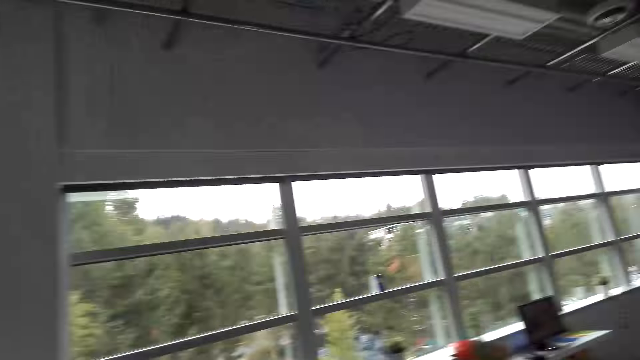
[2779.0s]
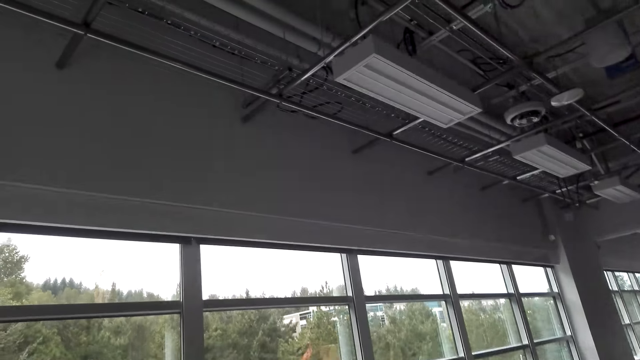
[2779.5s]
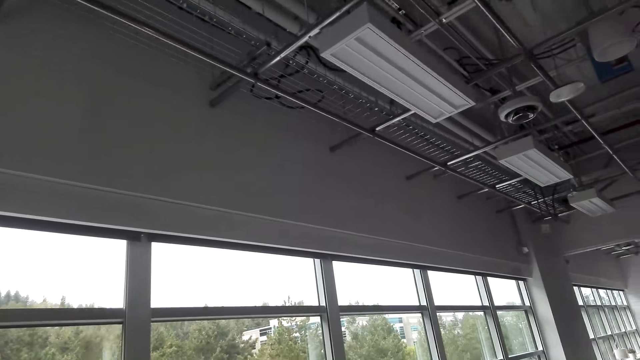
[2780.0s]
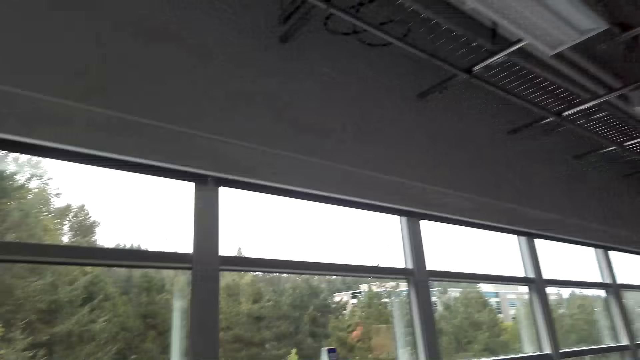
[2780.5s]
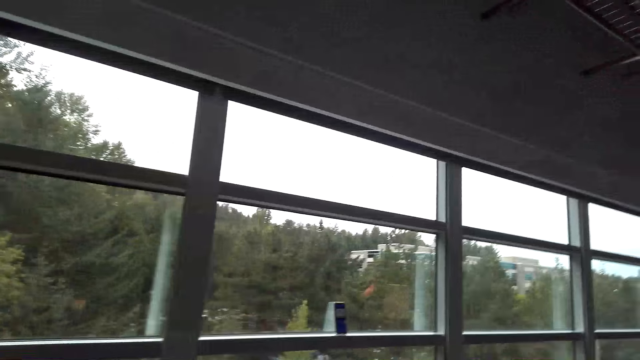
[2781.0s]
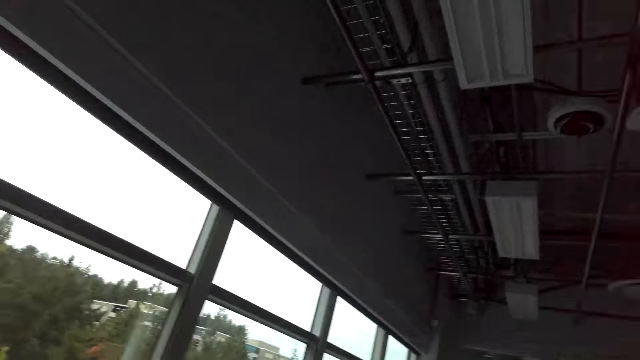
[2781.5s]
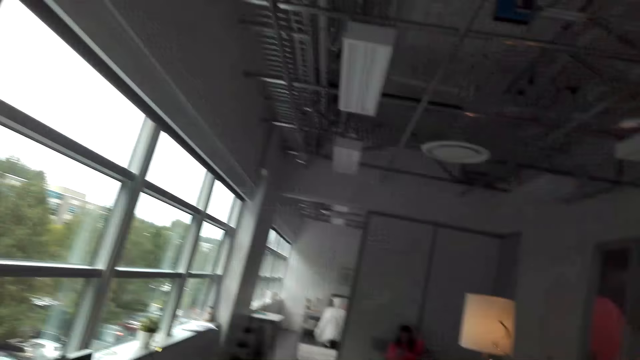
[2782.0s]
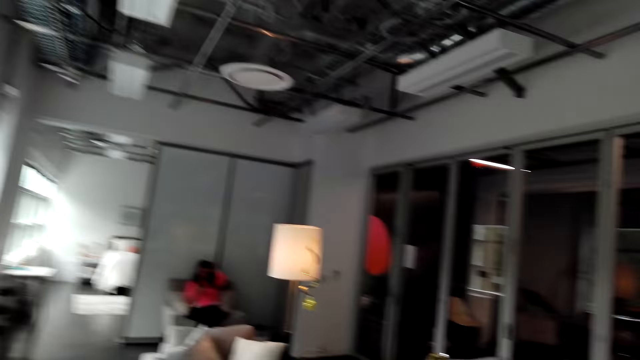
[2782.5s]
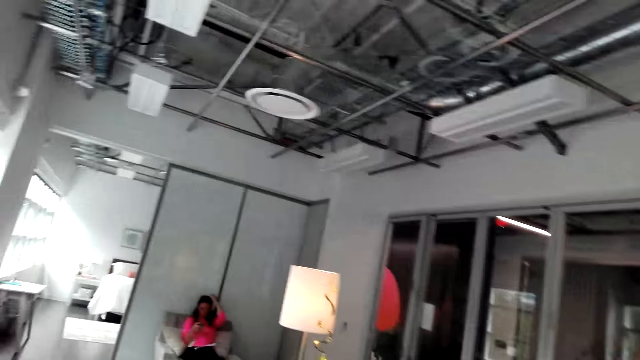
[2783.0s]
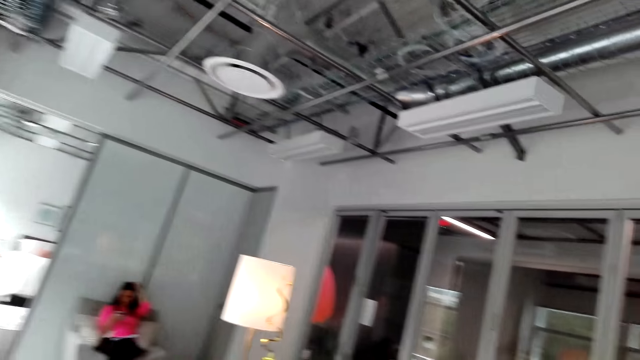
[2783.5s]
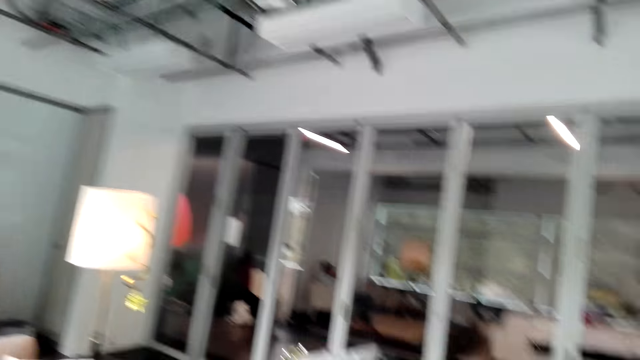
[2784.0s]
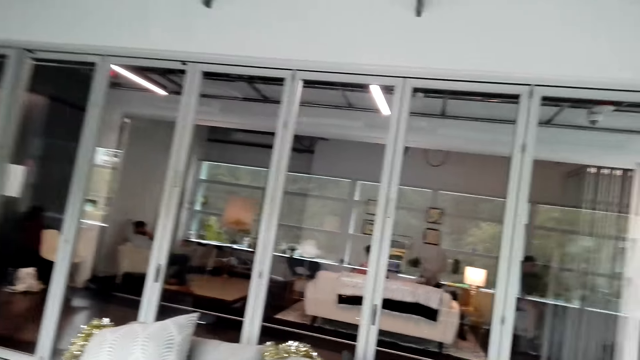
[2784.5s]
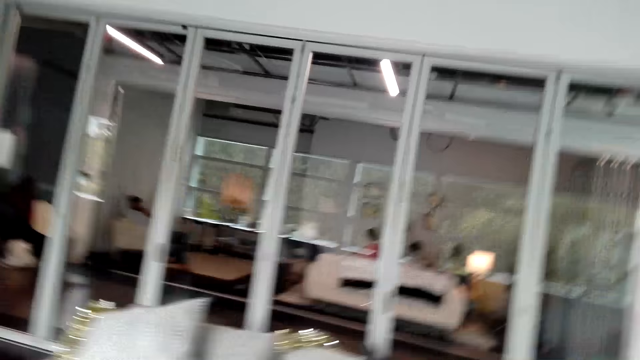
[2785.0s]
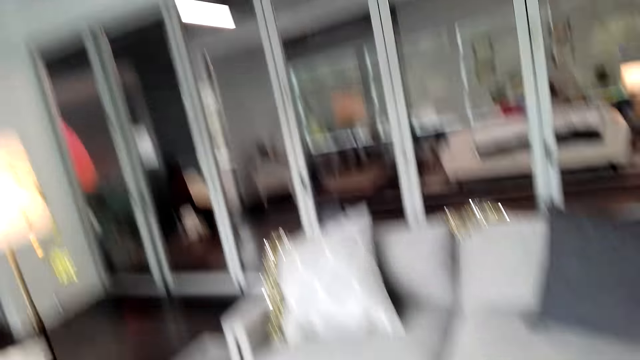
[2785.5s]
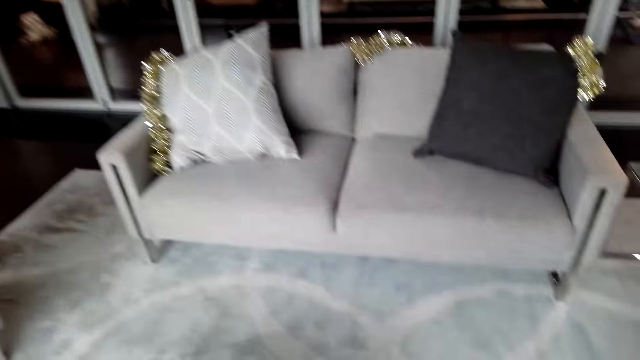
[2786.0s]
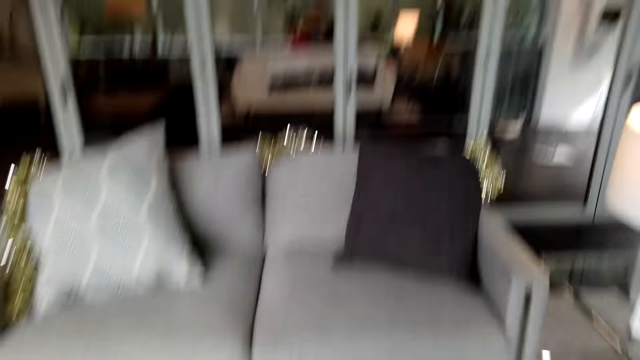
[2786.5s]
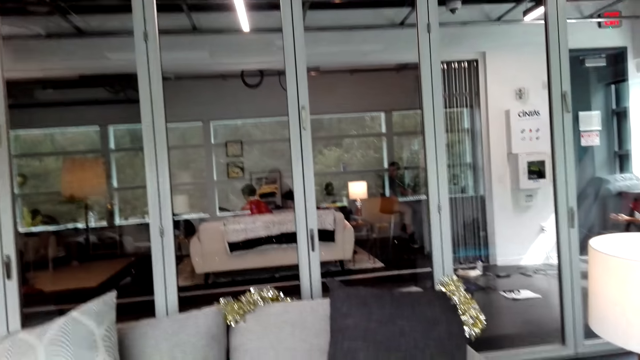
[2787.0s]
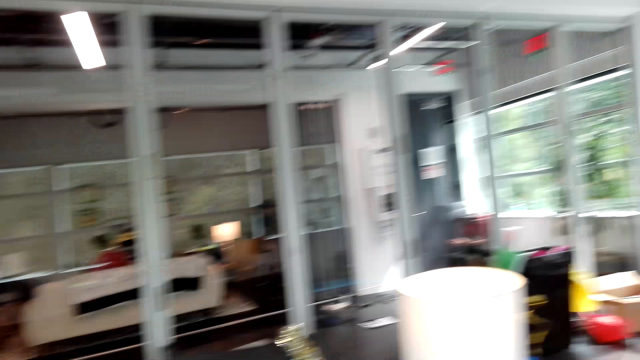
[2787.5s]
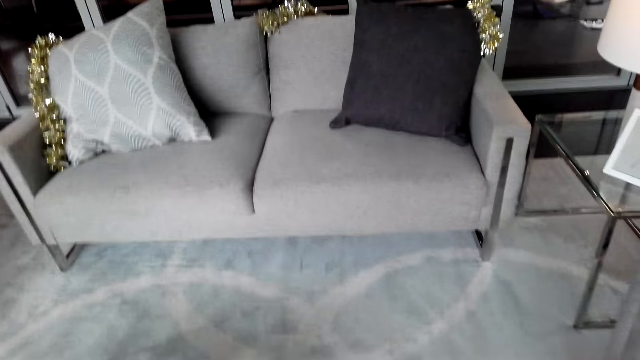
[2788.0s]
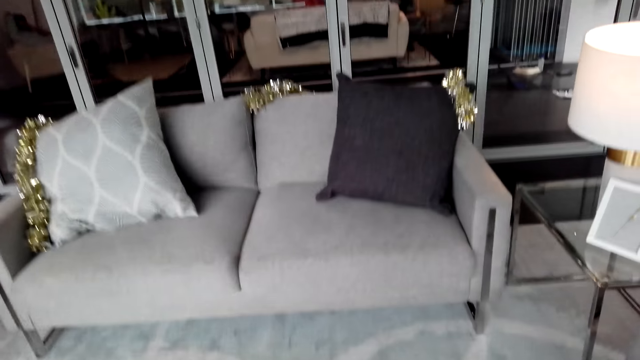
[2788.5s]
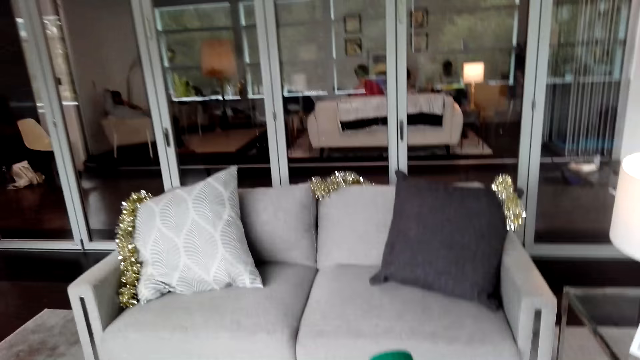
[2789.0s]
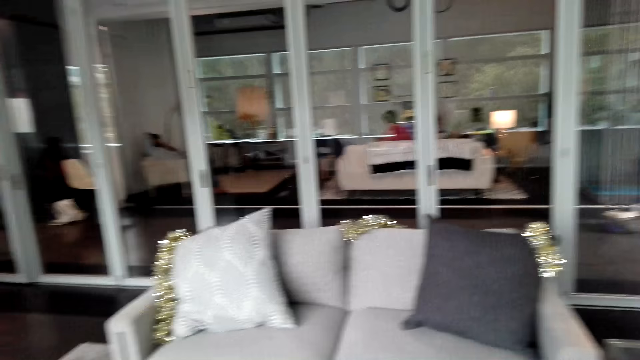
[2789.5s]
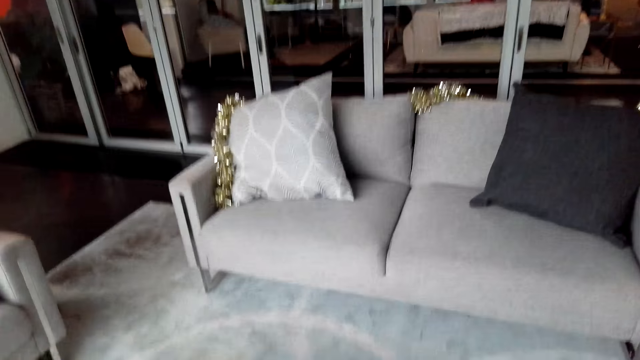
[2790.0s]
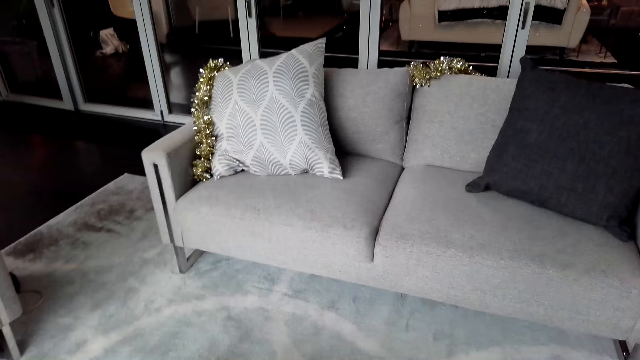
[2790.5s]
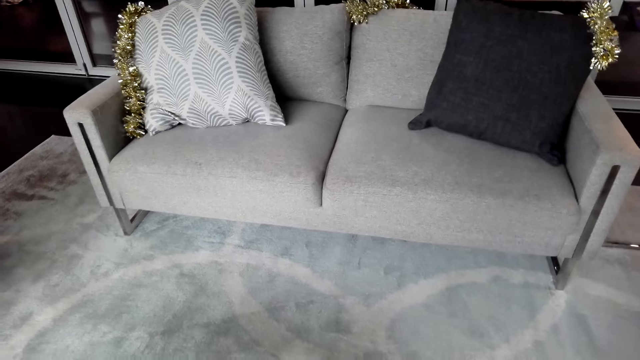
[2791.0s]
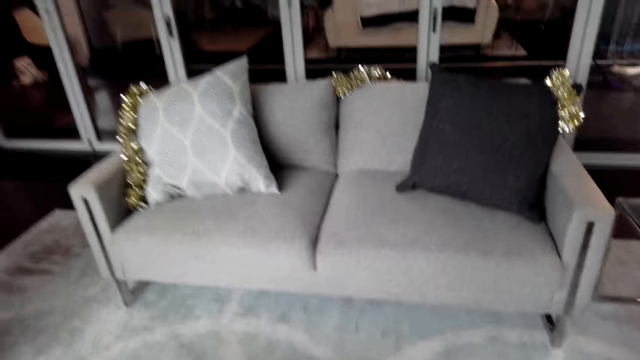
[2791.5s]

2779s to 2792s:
The camera wearer walks. They look around the room. They put something on the table.

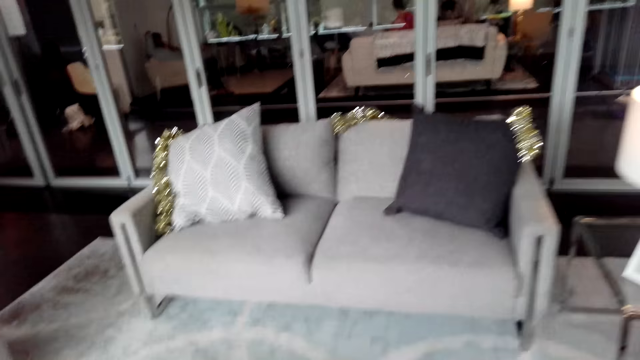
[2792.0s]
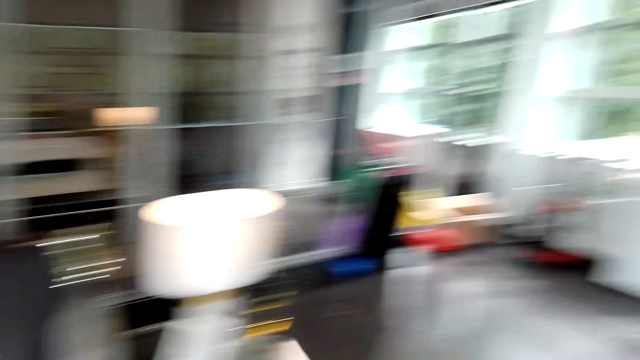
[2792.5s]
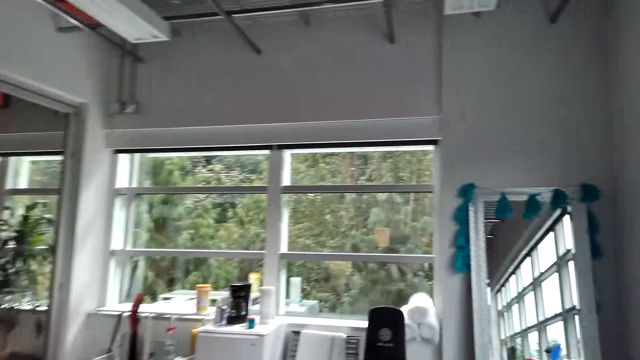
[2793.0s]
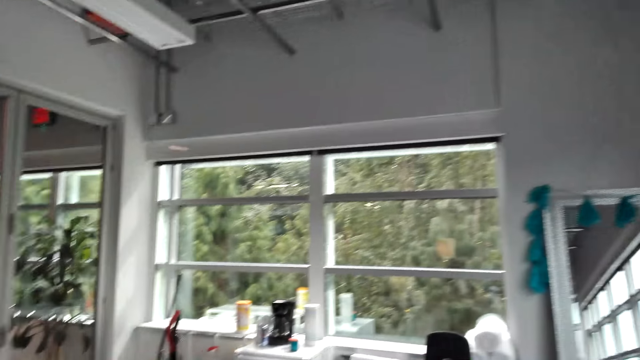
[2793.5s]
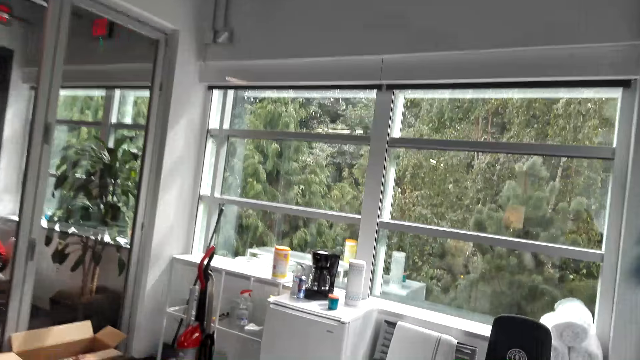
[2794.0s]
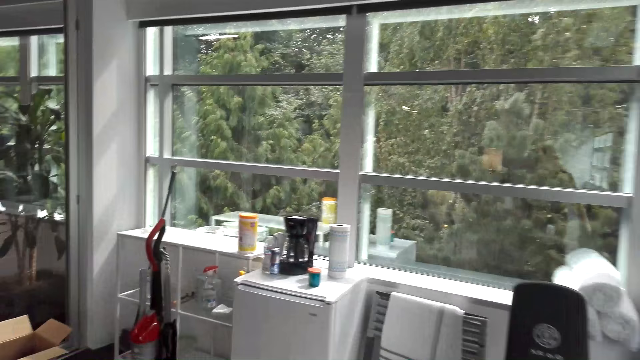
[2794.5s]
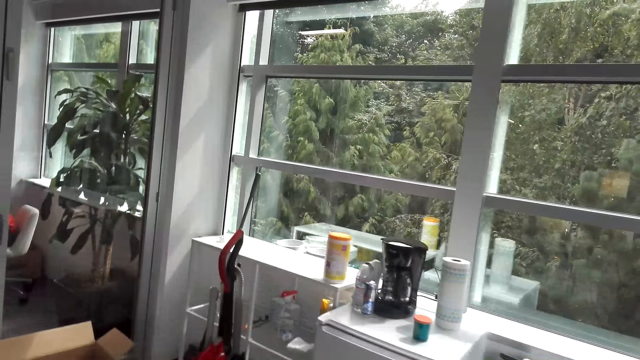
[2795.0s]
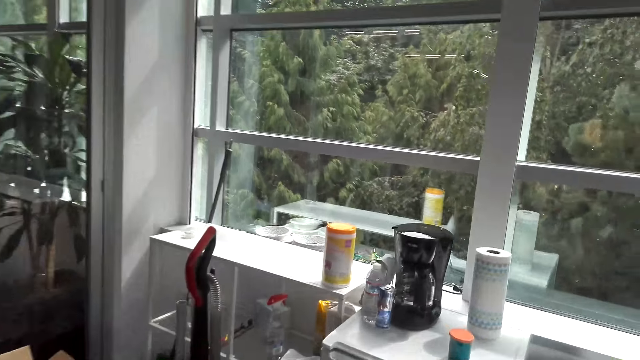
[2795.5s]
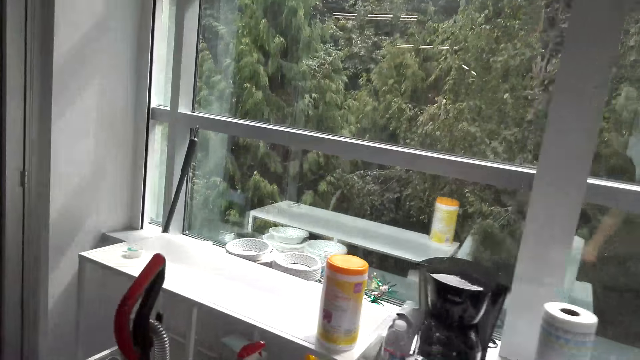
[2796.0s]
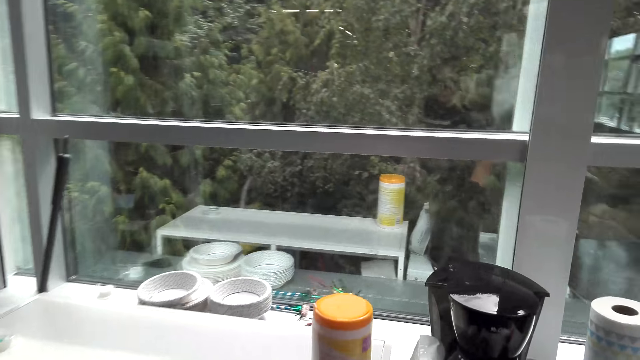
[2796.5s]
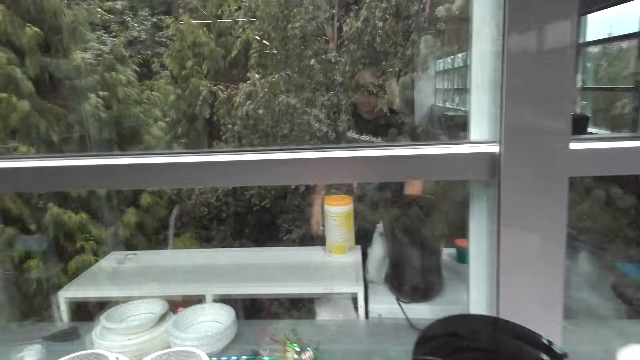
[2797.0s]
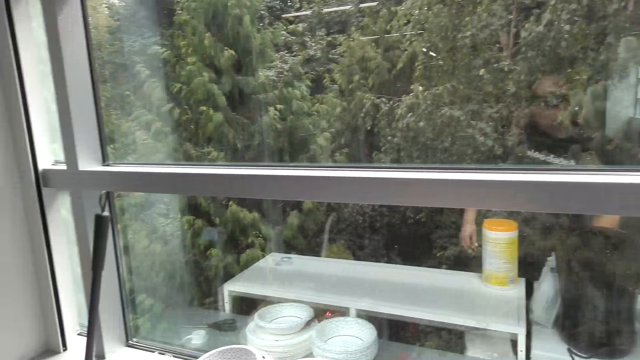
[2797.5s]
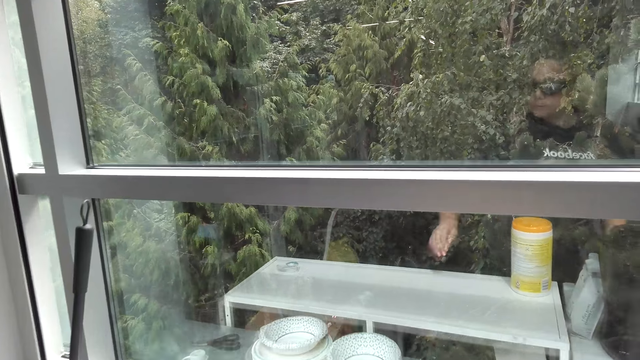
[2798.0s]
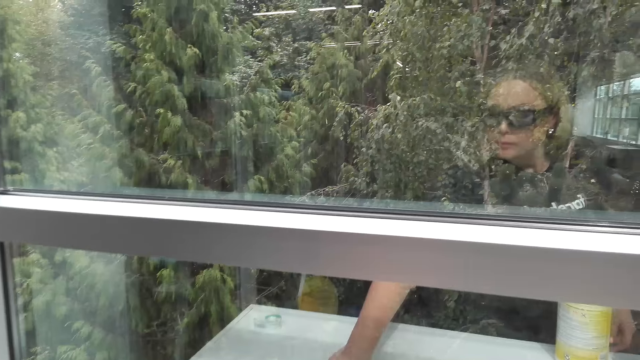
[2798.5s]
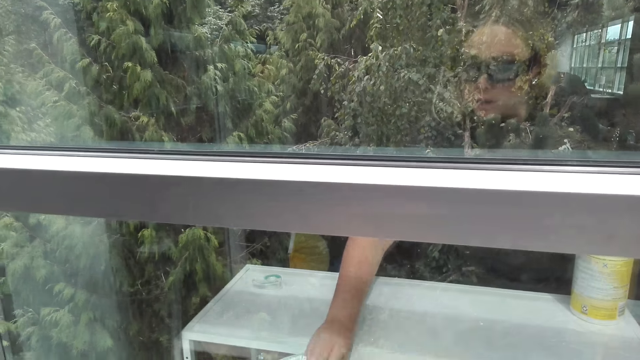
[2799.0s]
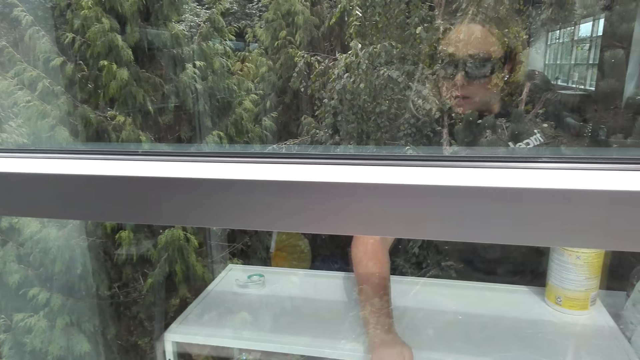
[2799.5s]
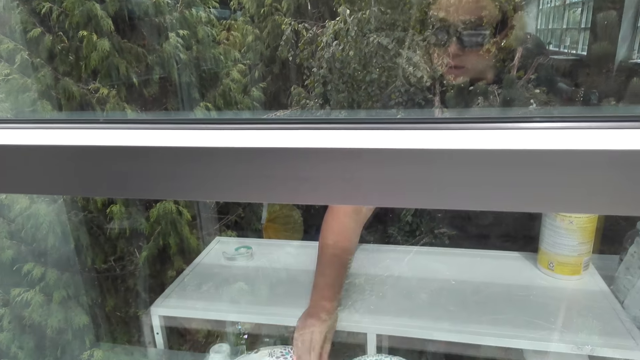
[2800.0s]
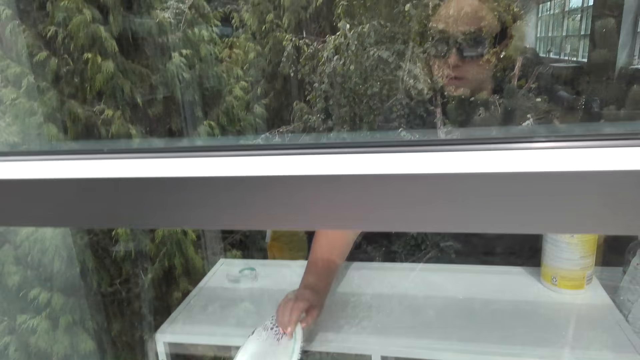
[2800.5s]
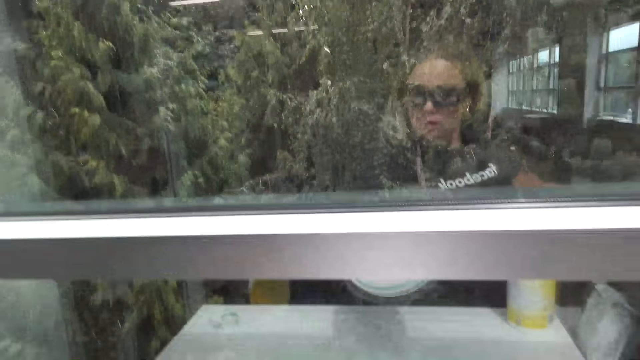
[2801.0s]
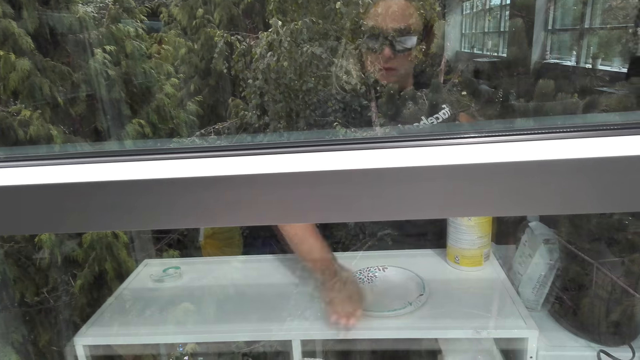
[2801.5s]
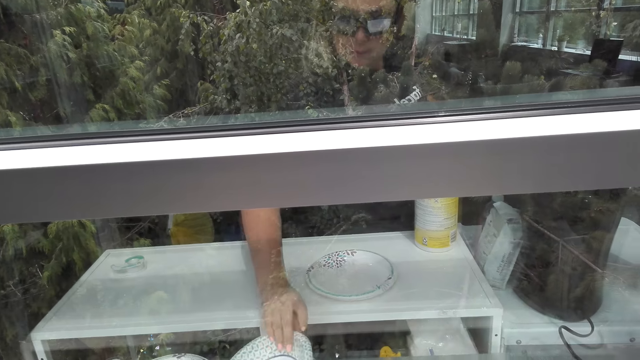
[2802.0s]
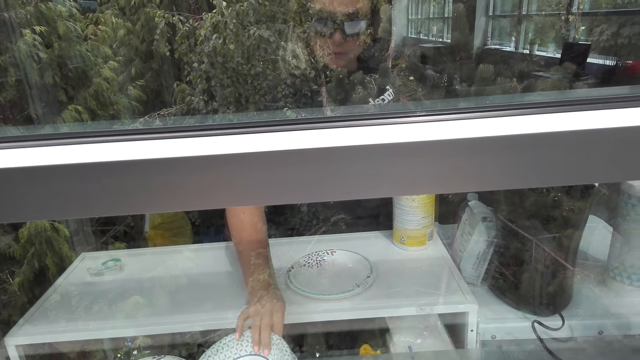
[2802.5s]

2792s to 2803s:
The camera wearer walks. They pick the plate. They drop the plate on the table. They pick the plate.
